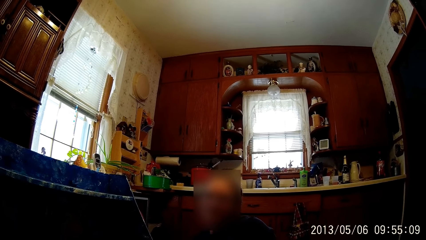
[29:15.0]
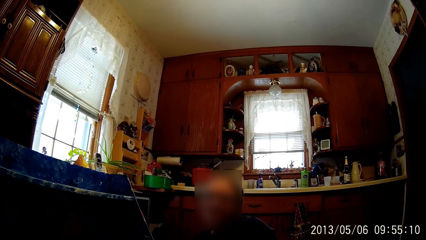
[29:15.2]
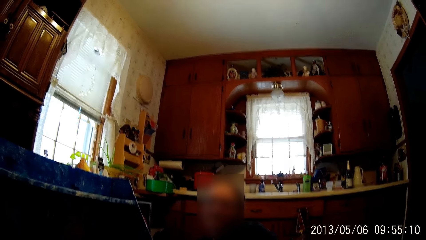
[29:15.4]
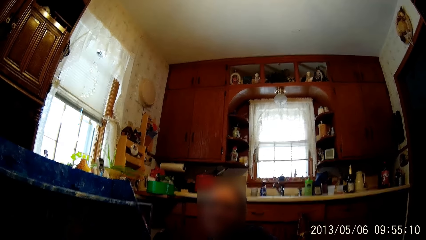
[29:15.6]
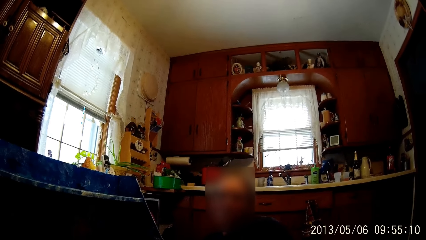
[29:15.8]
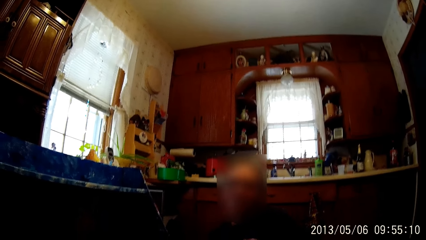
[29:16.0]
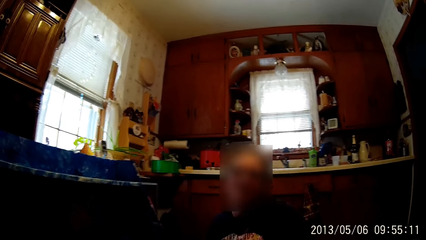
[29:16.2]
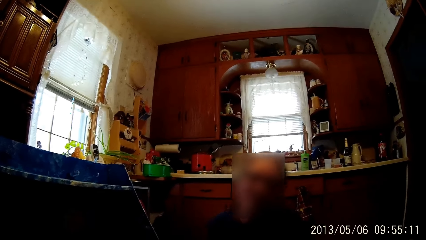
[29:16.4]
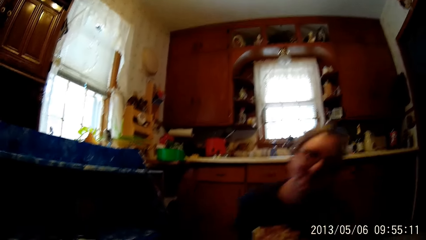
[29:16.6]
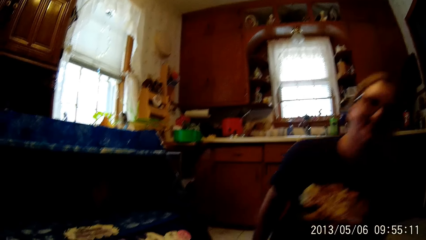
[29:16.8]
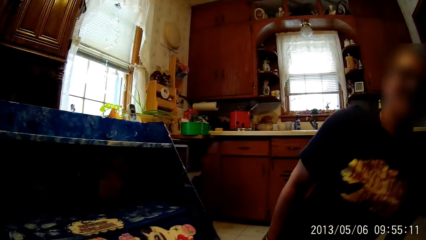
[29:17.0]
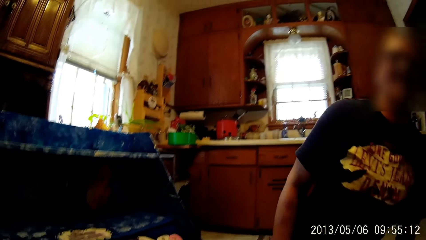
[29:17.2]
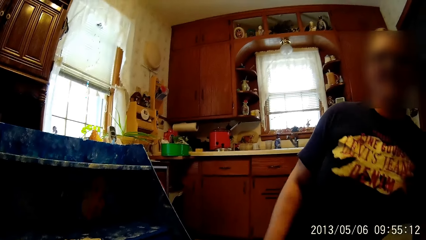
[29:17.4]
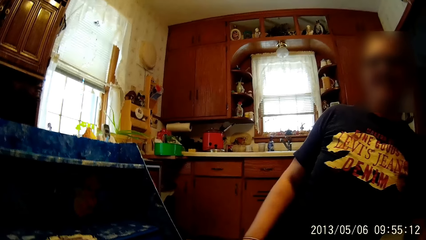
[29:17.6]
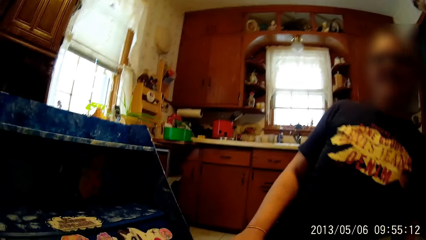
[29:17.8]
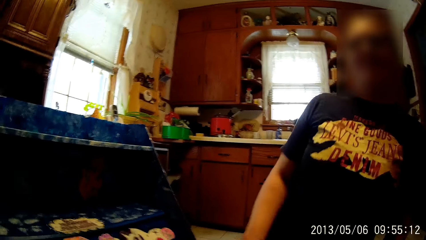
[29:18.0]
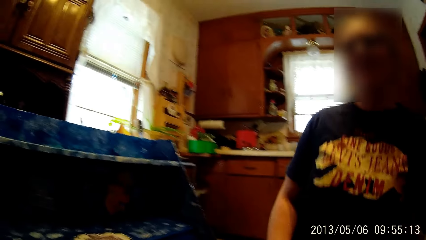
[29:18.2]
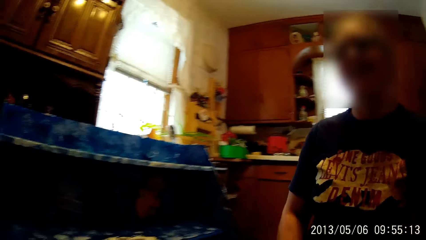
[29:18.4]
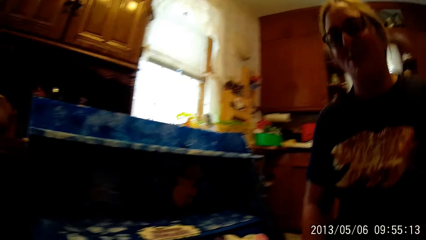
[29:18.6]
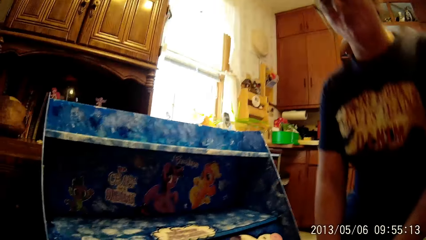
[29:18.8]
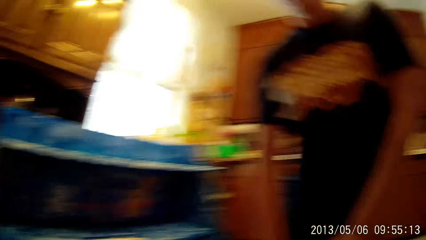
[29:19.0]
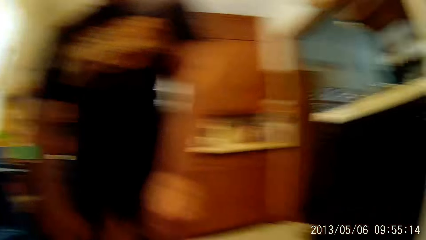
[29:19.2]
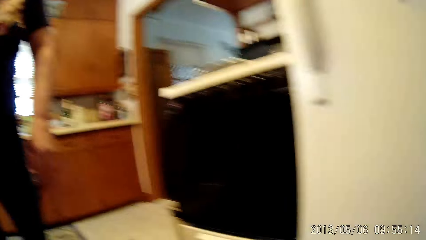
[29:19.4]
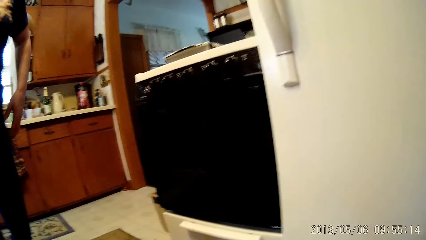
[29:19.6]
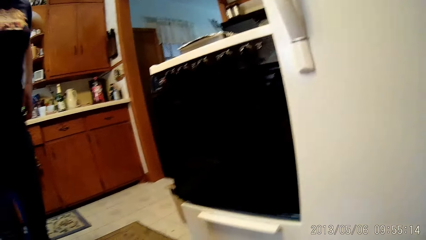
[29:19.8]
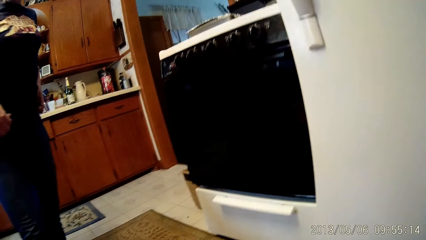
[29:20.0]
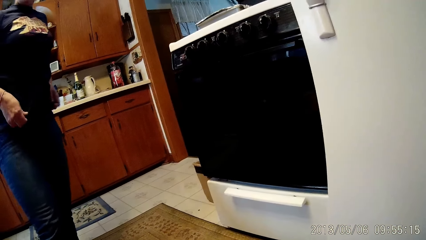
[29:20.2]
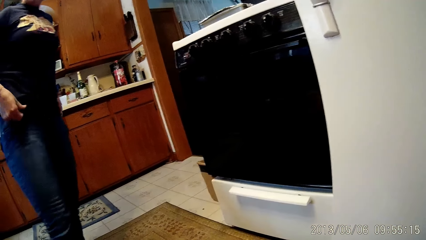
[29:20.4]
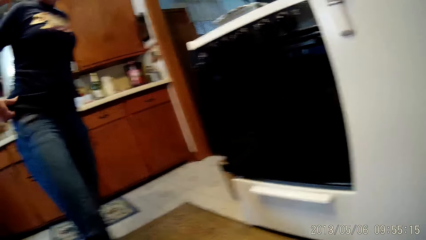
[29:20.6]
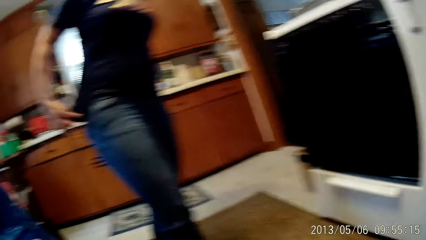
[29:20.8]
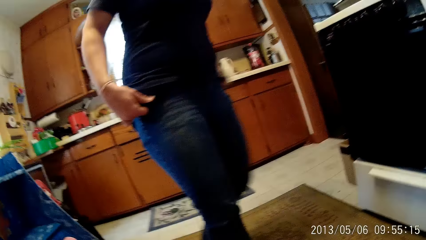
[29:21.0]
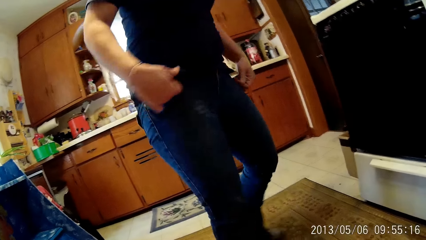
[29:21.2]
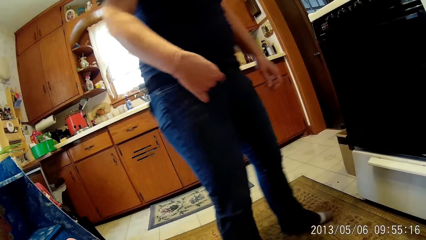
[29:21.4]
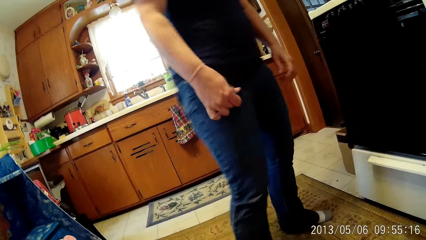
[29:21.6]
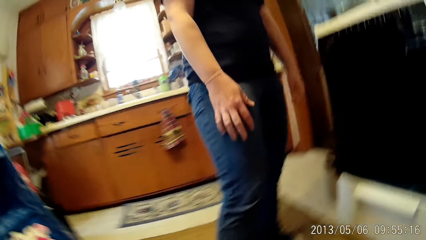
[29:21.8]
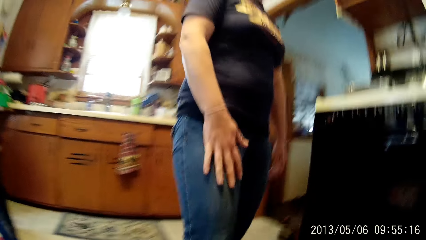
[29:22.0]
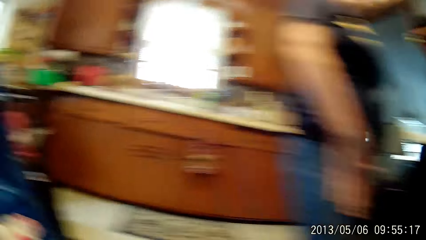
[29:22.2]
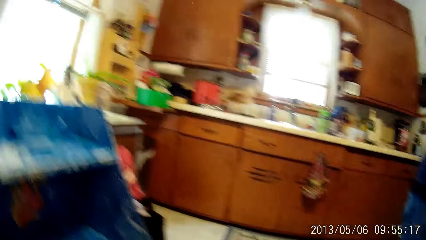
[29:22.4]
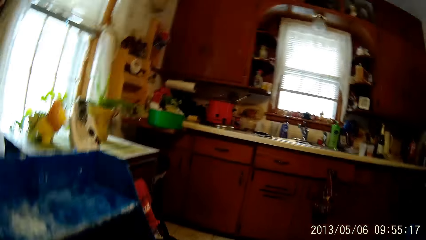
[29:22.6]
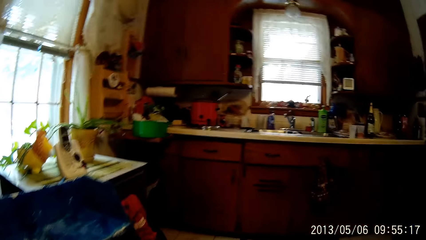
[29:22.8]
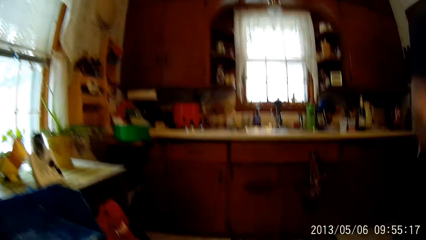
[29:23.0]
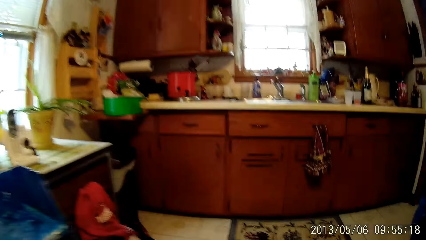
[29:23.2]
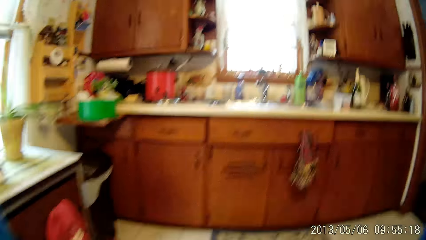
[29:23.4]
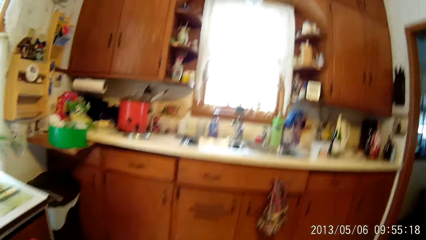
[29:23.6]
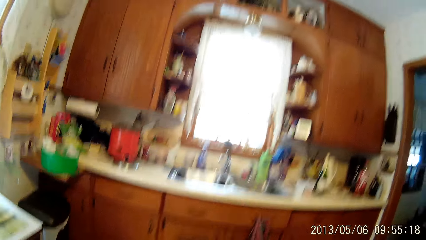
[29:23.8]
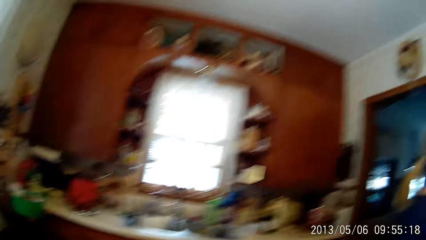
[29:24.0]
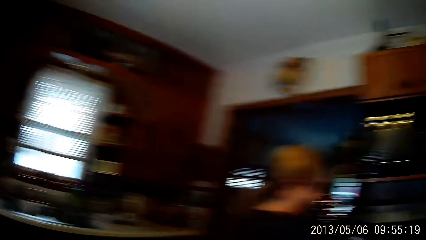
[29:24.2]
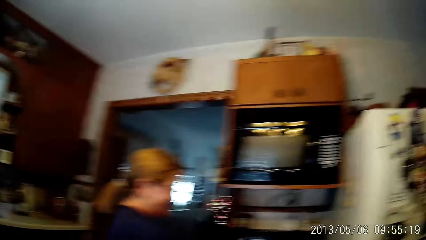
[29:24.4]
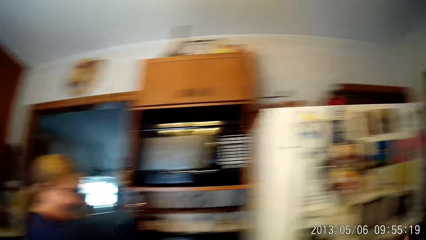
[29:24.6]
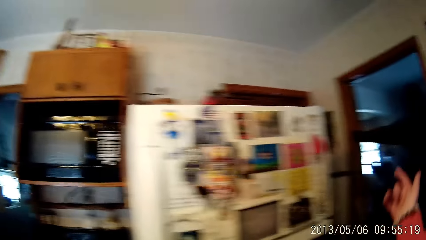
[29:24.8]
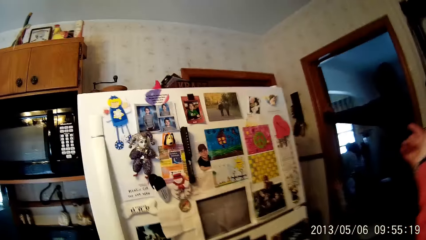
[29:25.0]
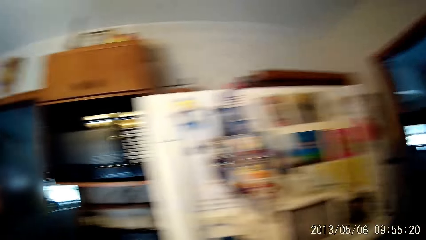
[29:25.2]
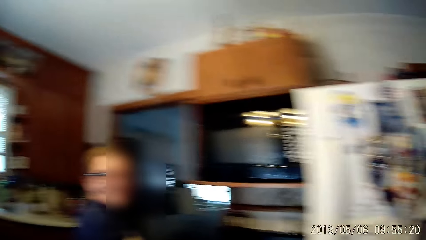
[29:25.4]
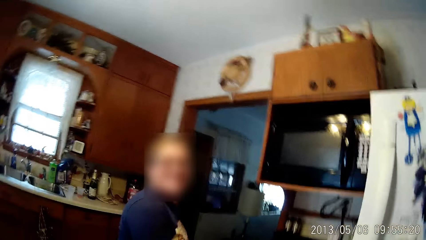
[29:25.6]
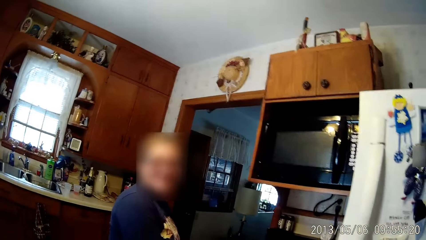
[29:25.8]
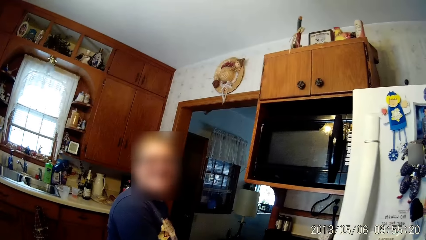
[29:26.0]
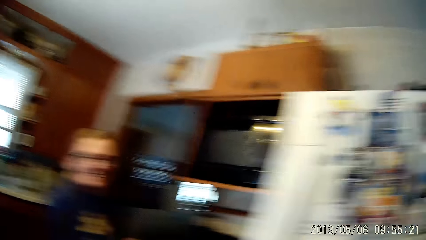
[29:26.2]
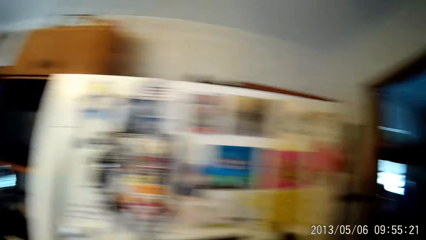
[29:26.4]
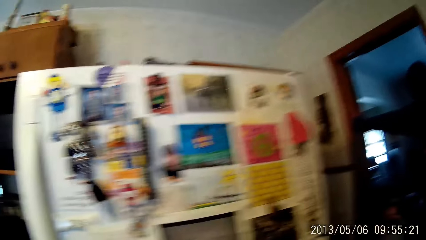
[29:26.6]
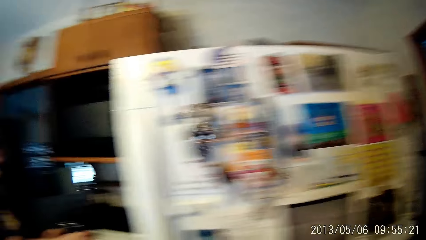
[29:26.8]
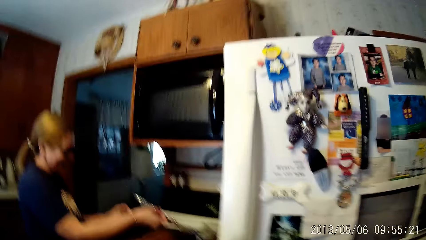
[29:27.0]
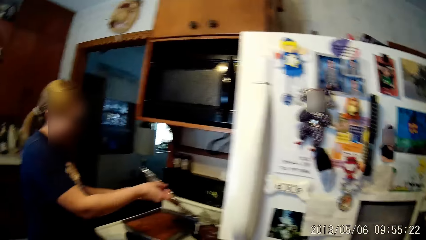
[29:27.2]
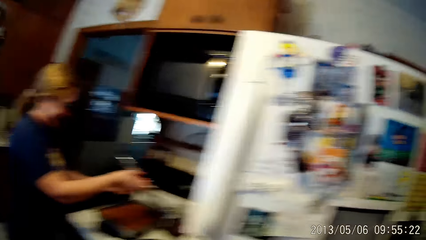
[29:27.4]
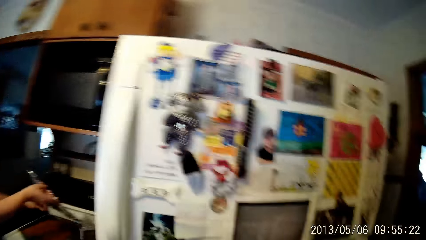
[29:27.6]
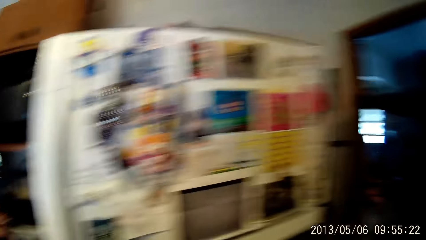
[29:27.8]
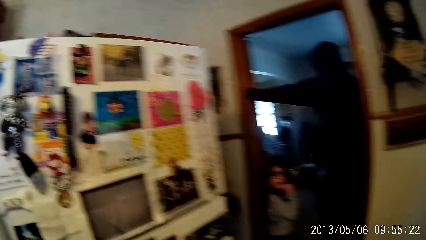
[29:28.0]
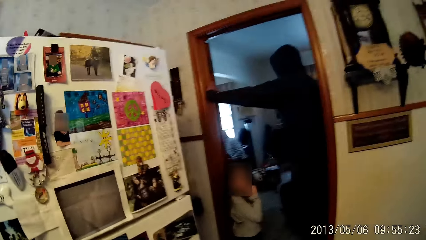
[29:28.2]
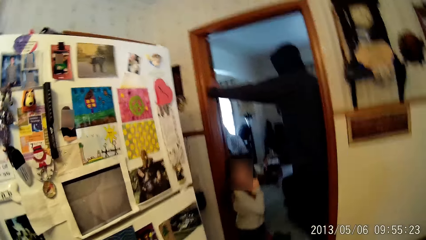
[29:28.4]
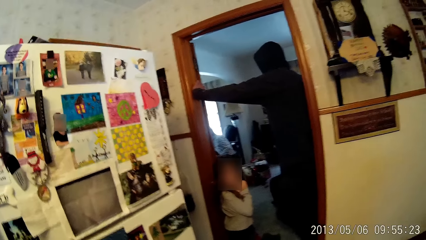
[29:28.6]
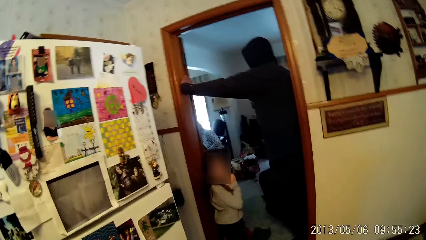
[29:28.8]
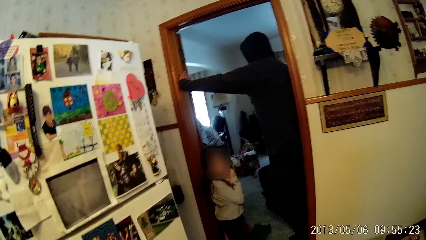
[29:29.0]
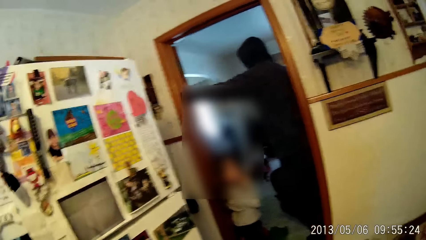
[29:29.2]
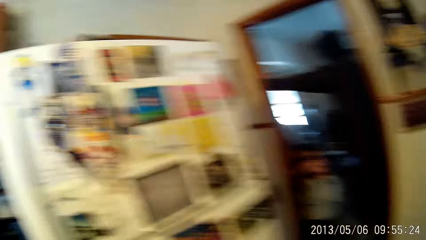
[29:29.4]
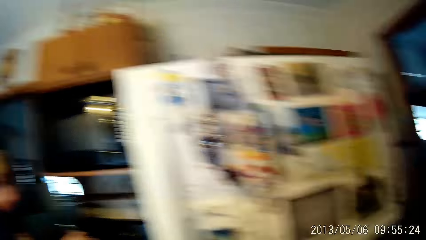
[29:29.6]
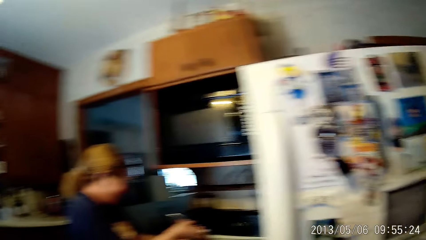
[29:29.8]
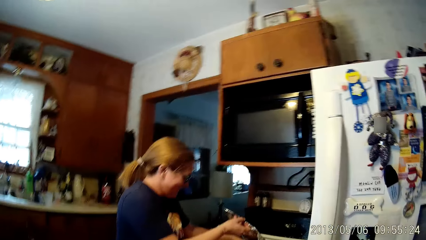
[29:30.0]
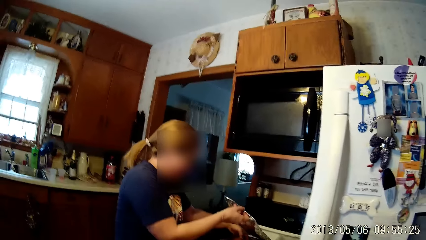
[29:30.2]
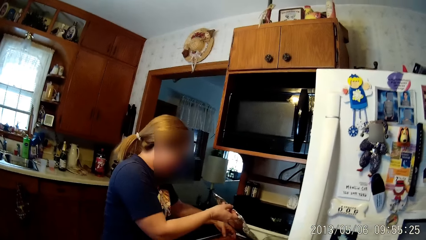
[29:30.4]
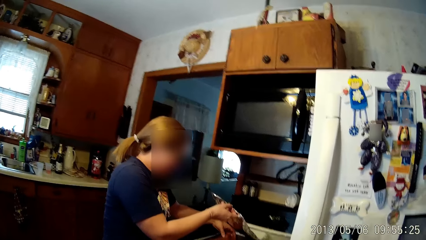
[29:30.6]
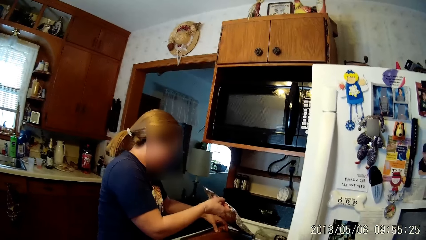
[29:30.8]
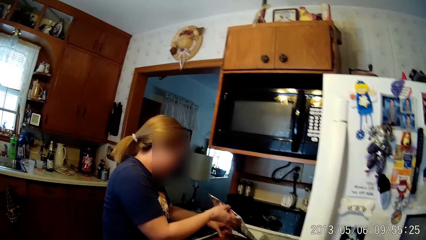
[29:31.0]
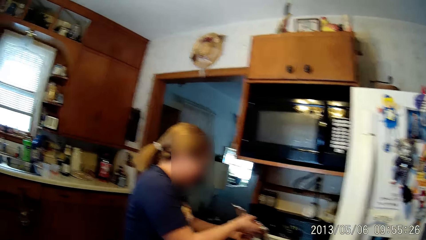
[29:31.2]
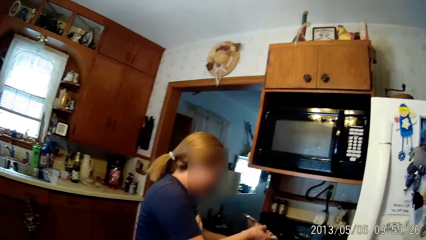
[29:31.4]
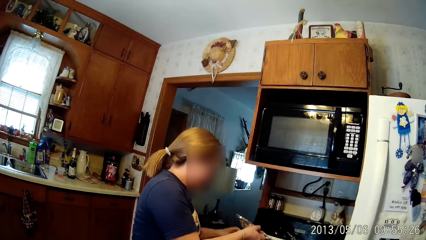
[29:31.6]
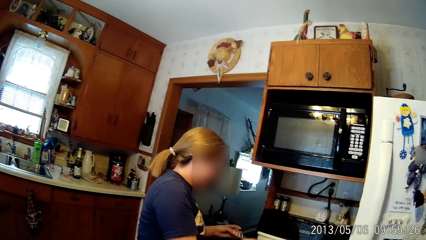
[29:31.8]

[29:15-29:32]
A woman stands up. The woman adjusts her shirt with both hands. The camera wearer looks around. She looks around repeatedly. She points her right hand towards a kitchen entrance. She lifts a hand. She looks around. She looks around again. The woman opens a cake pan with her right hand. A man stands by the kitchen entrance. A girl stands by the kitchen entrance. The man places his left hand on a kitchen door. The camera wearer looks around. The woman holds a foil paper with her right hand. The woman picks a piece of cake from the cake pan with her left hand.
